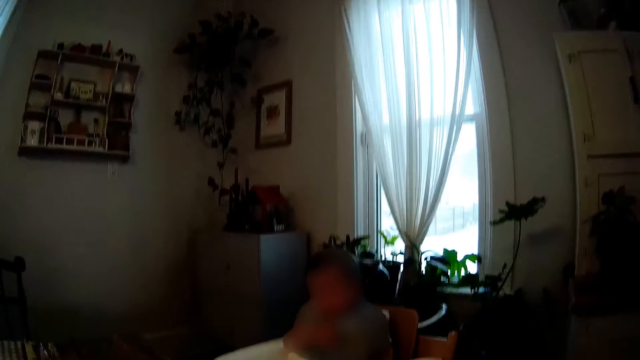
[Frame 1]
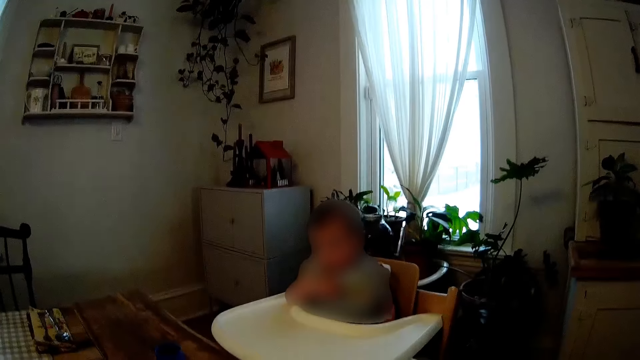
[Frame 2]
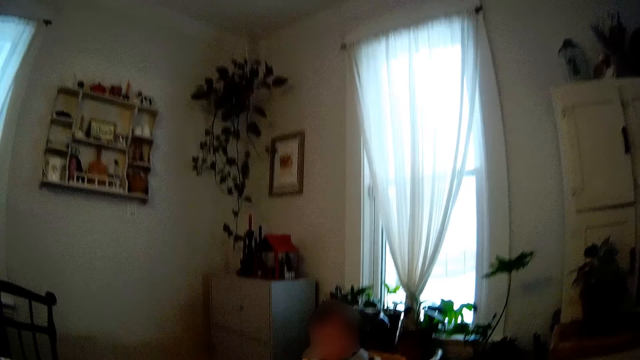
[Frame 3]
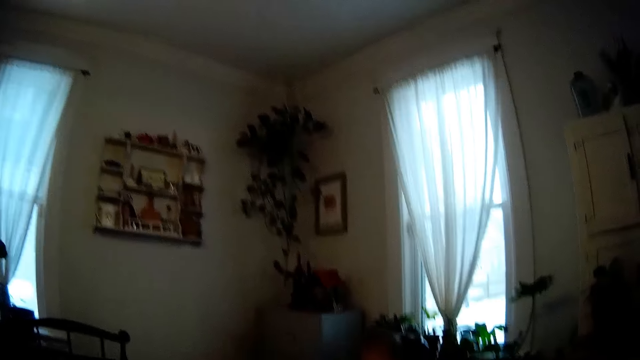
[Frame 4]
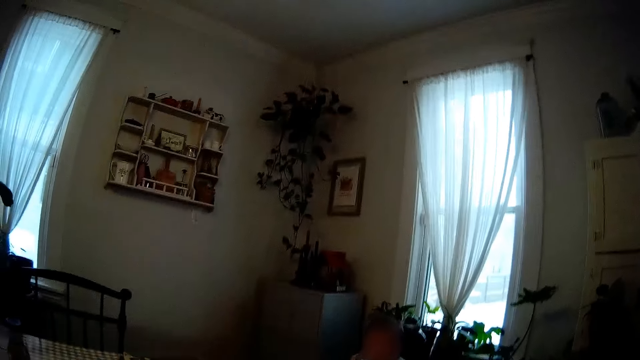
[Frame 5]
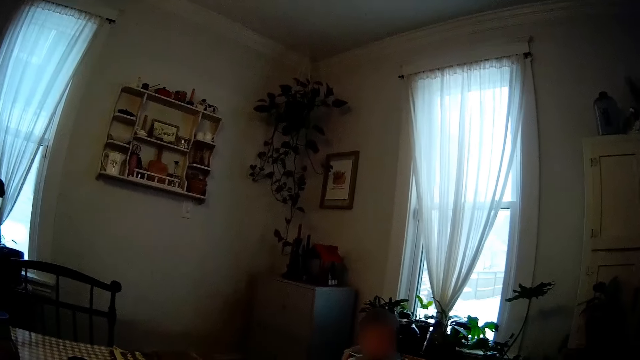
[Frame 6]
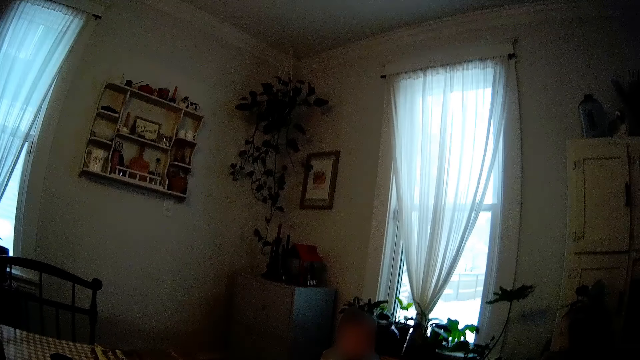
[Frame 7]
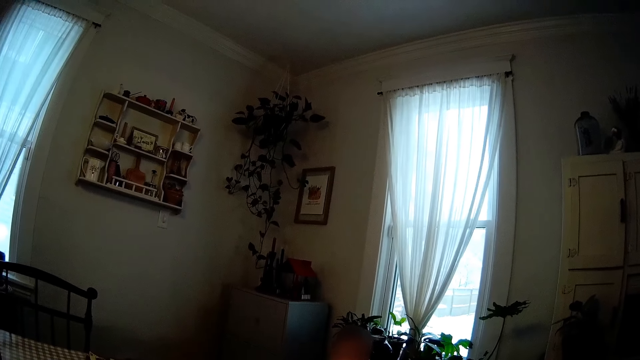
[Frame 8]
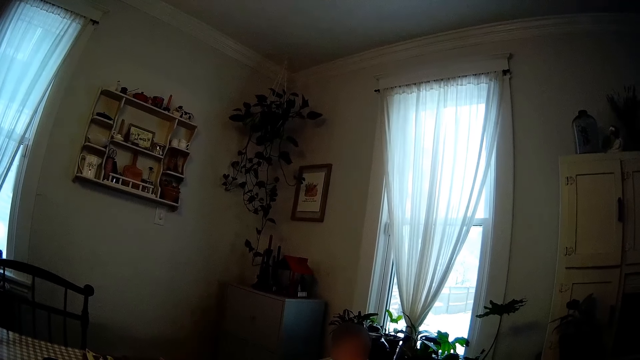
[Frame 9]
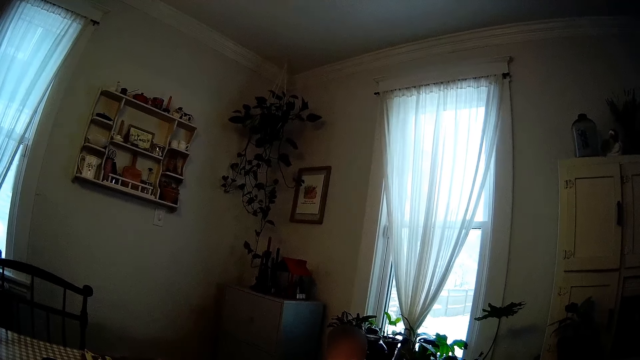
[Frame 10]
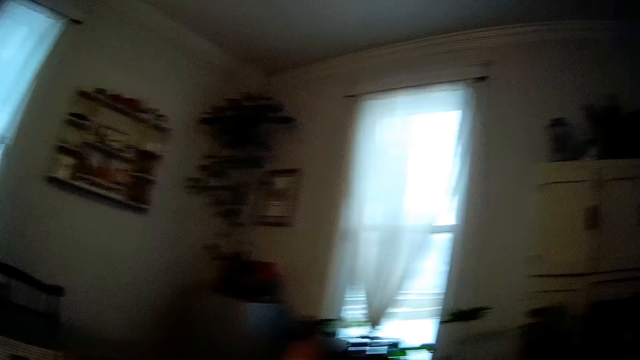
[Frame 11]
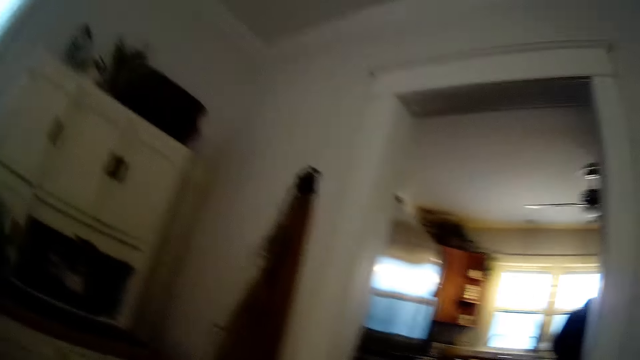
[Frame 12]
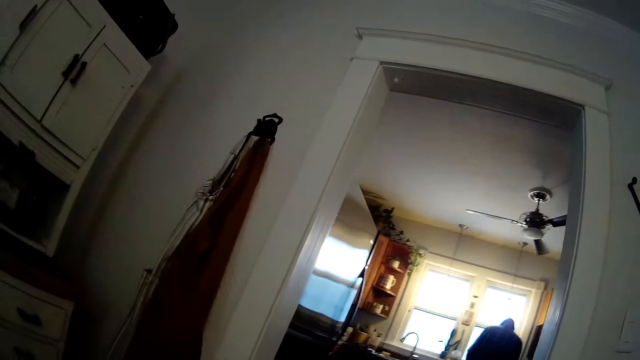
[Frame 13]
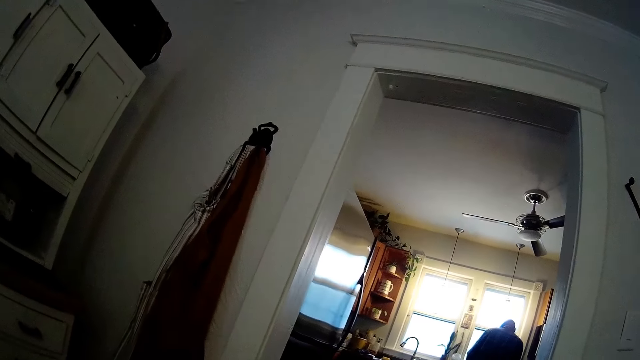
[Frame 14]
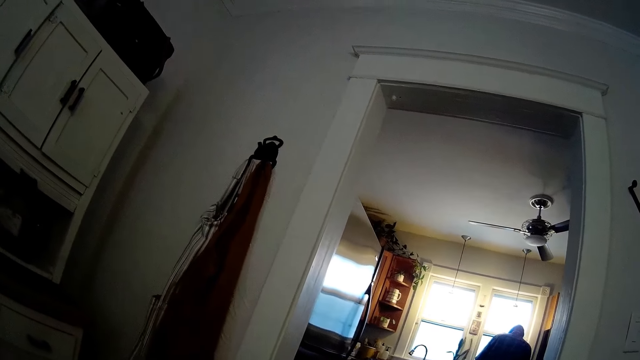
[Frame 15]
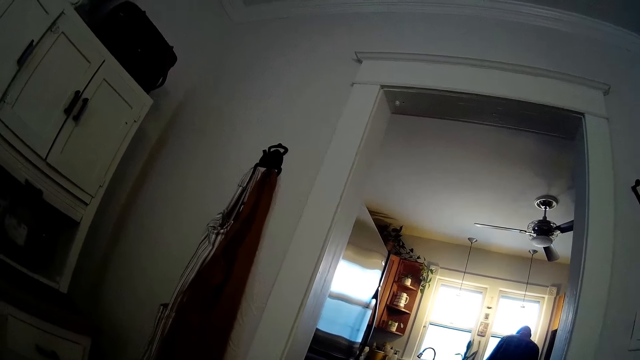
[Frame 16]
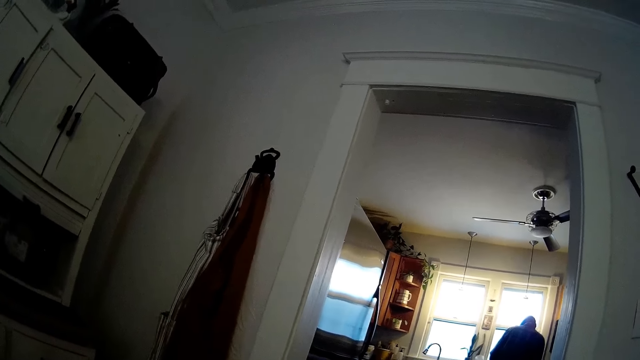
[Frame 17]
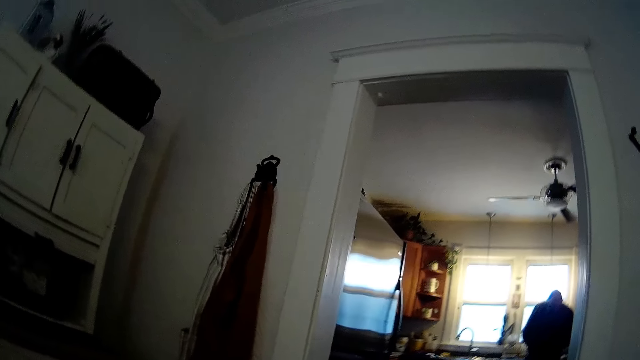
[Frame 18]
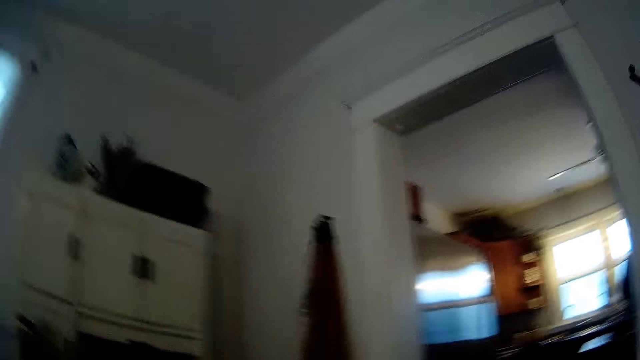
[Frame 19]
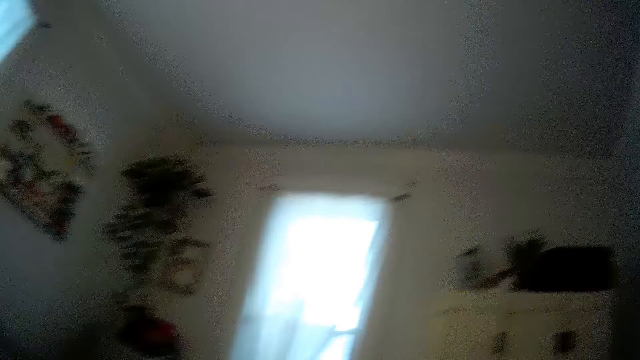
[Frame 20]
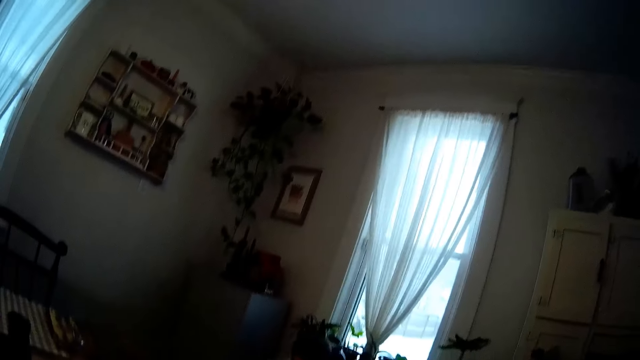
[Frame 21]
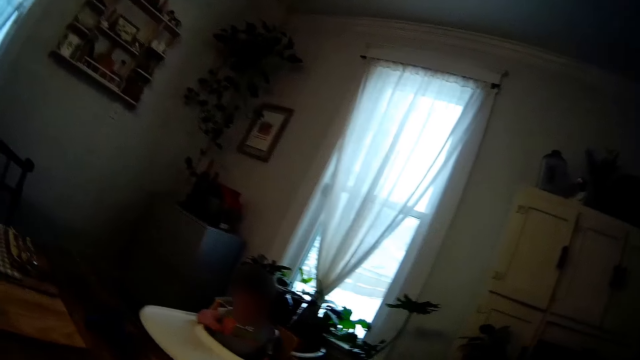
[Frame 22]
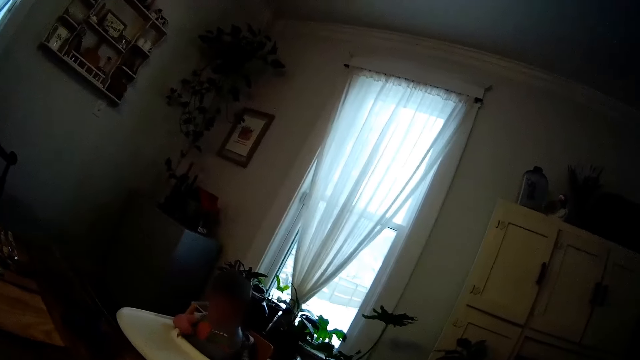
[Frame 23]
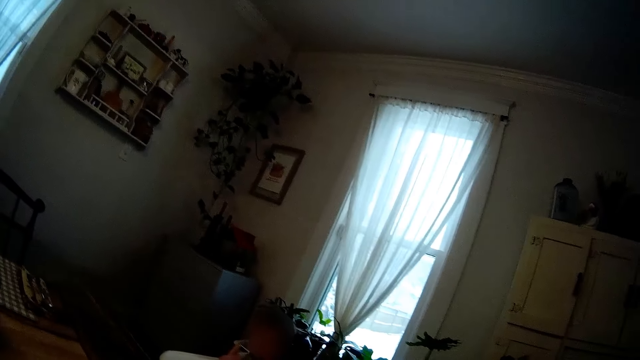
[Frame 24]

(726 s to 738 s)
The camera wearer talks to someone. They look around.

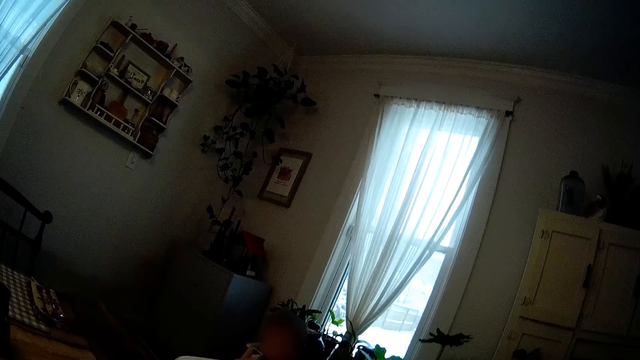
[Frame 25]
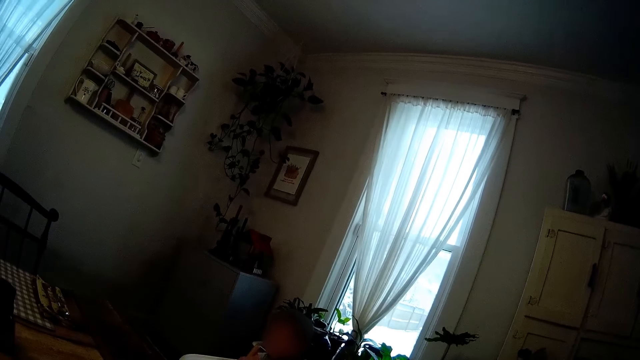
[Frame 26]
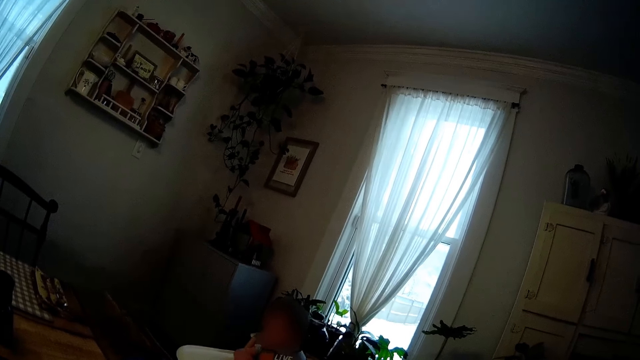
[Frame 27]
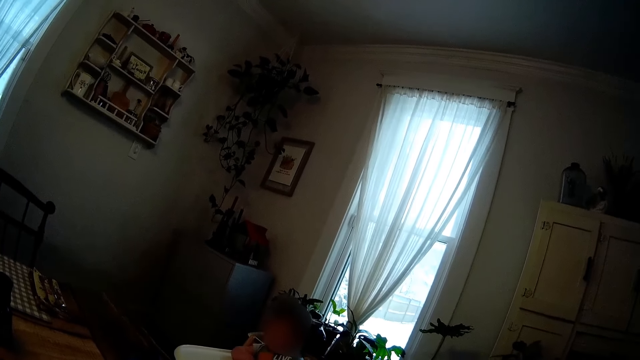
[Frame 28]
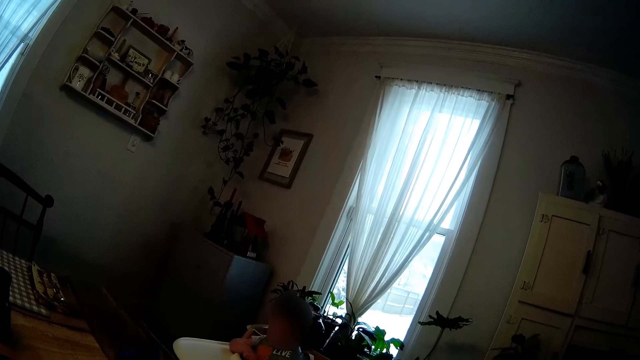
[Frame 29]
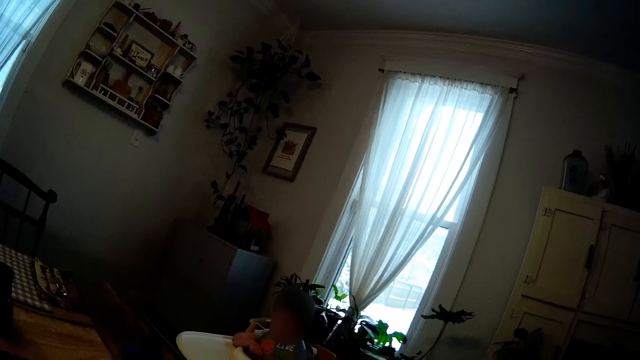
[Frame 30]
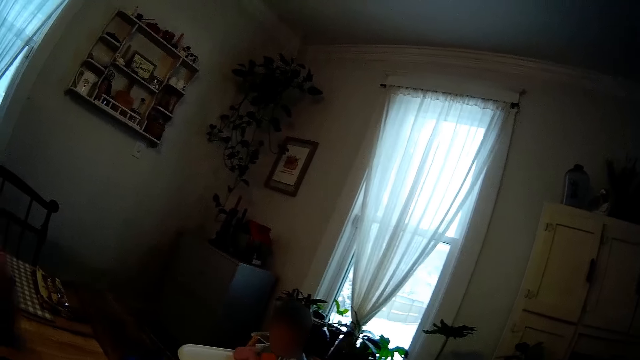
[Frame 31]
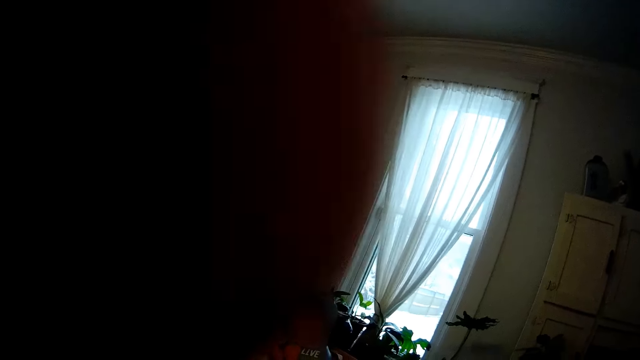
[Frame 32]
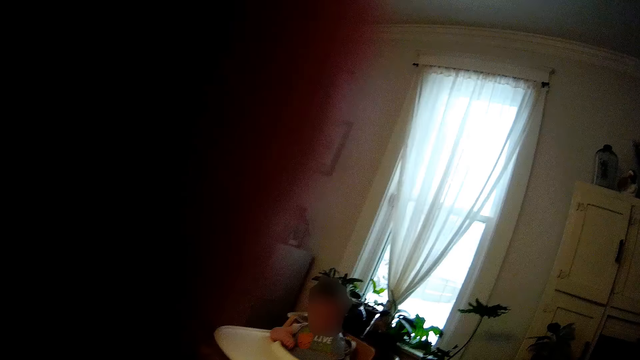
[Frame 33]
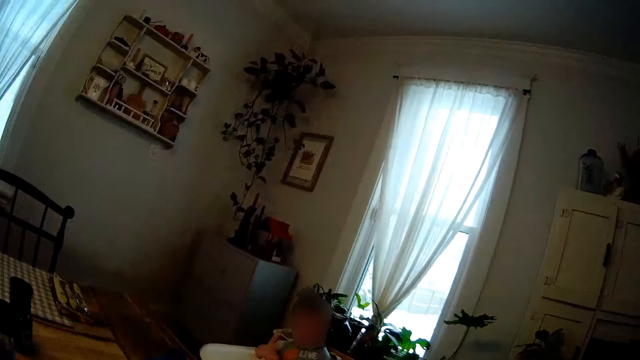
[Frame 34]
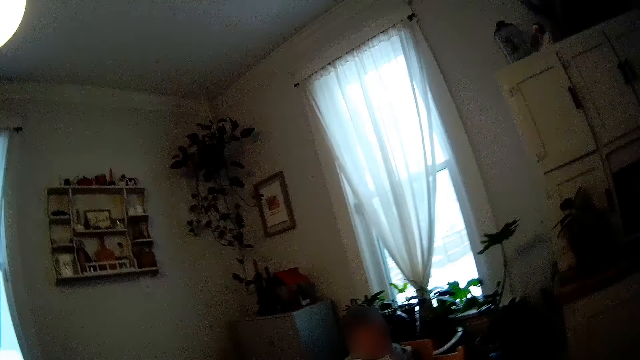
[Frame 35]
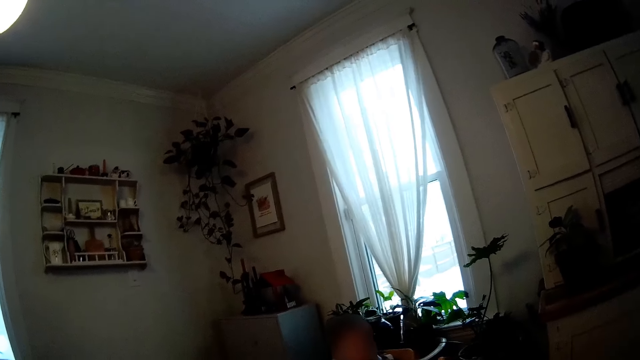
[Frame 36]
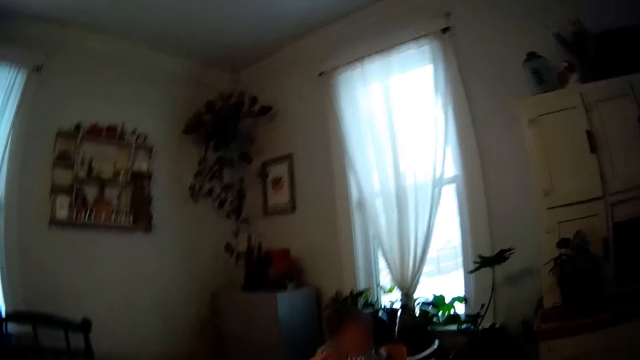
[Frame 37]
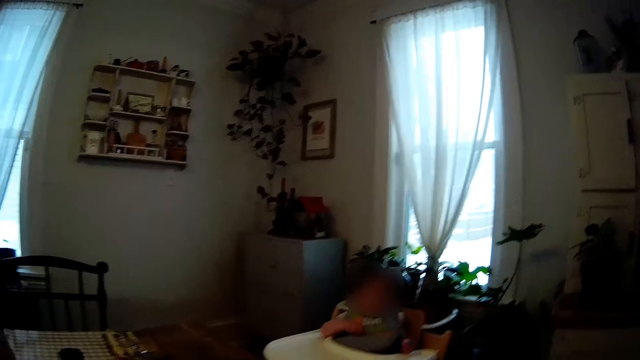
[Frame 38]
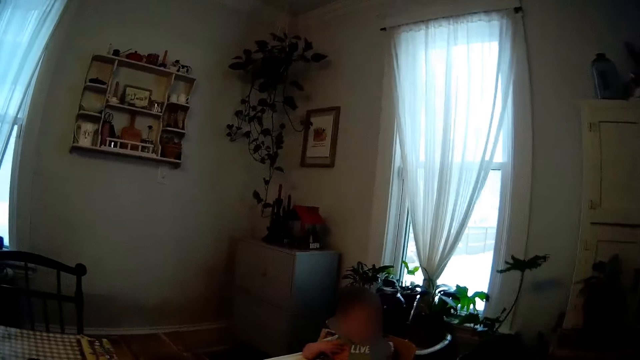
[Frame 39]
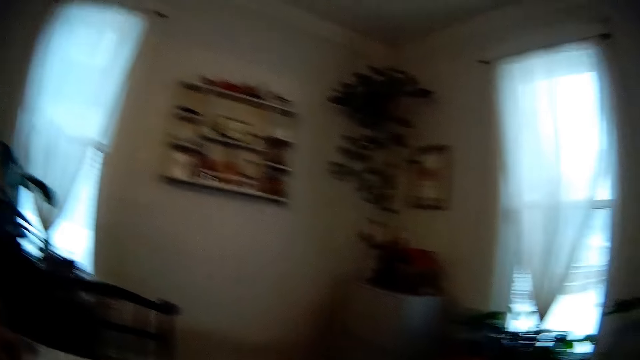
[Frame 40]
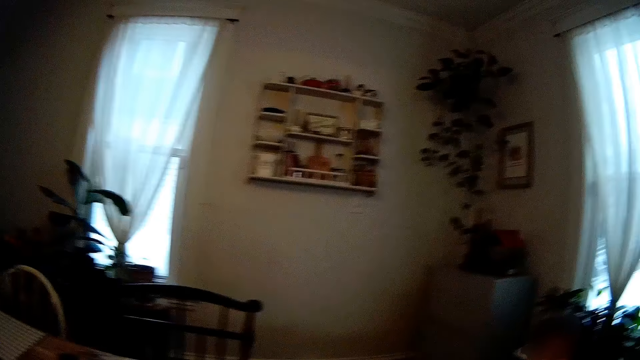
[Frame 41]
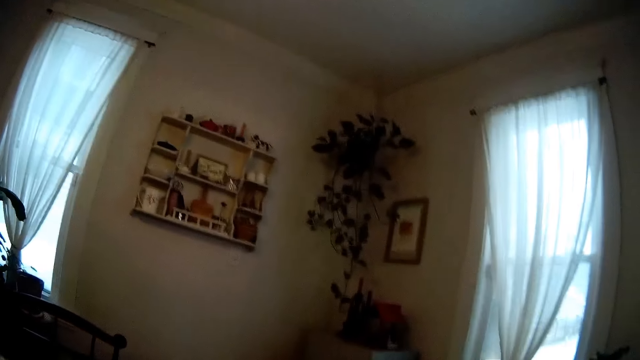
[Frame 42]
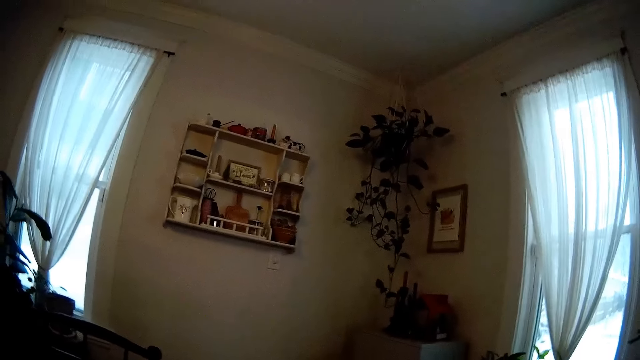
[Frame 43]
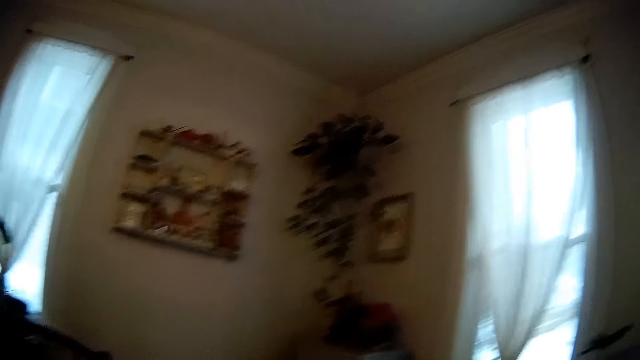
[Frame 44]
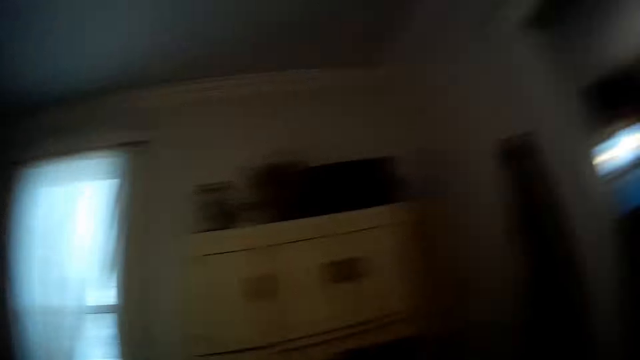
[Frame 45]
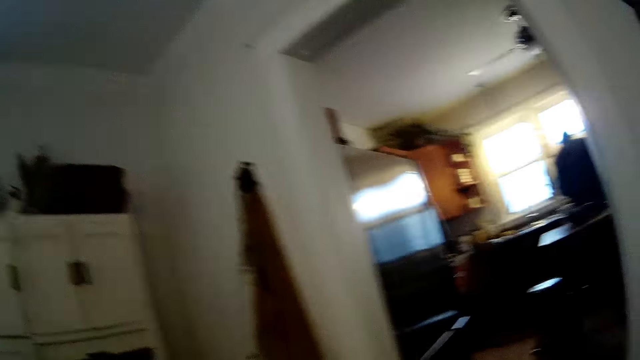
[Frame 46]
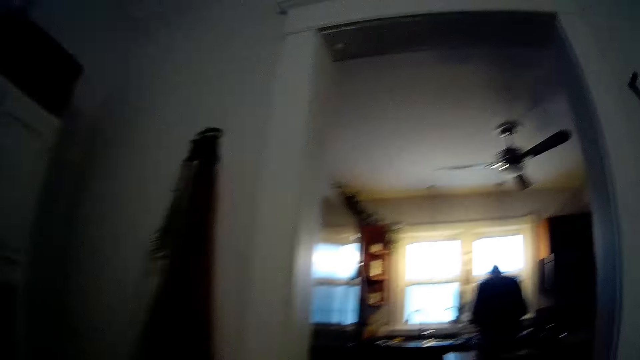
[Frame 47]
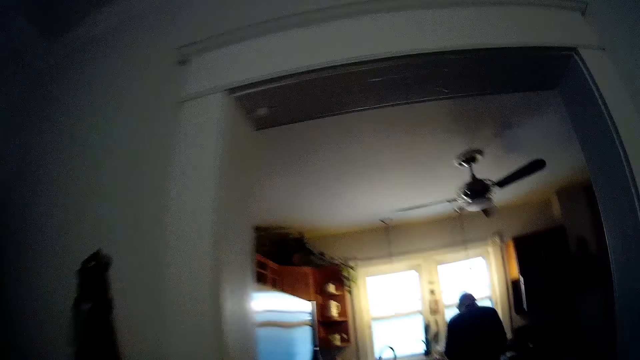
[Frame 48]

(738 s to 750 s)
The camera wearer touches the face. They talk to the man. They walk into the kitchen.
